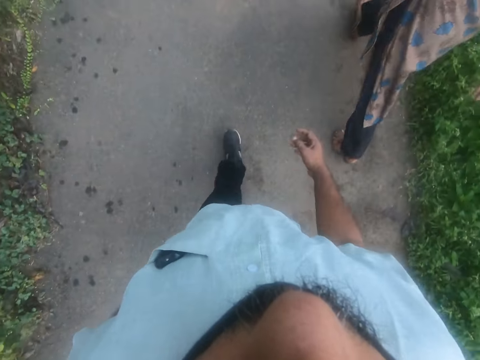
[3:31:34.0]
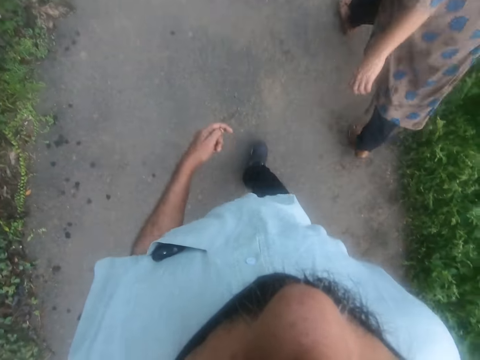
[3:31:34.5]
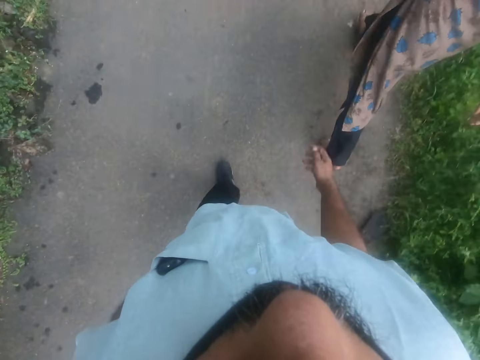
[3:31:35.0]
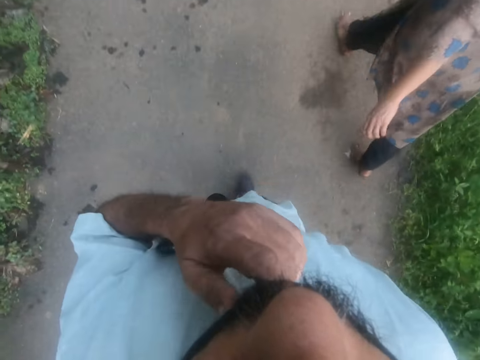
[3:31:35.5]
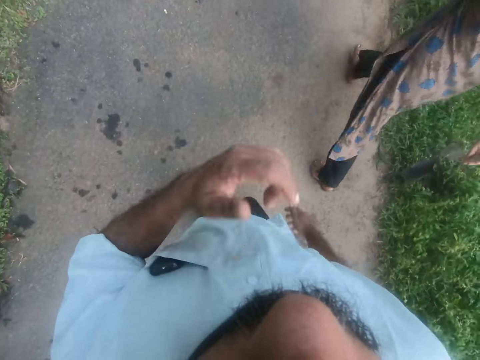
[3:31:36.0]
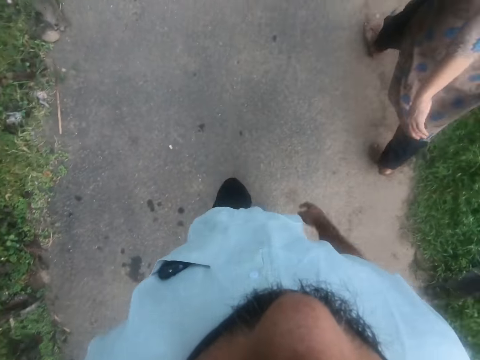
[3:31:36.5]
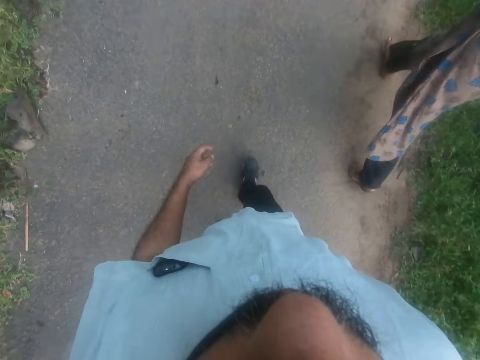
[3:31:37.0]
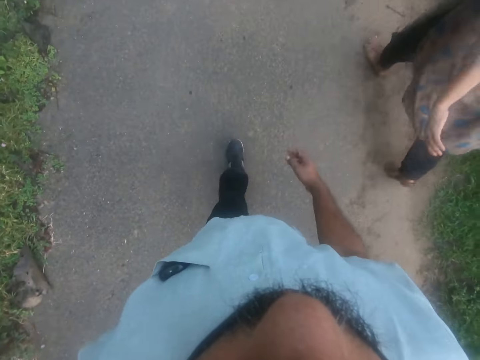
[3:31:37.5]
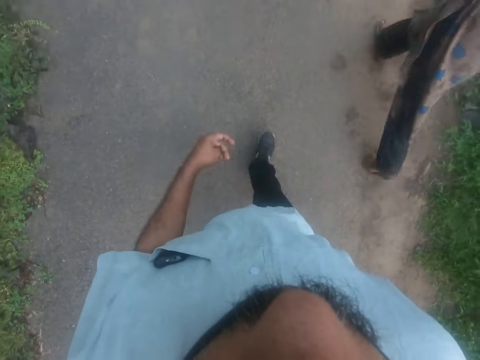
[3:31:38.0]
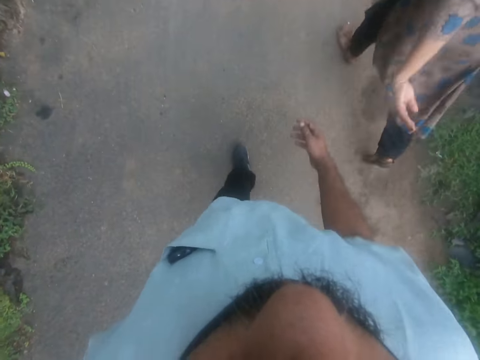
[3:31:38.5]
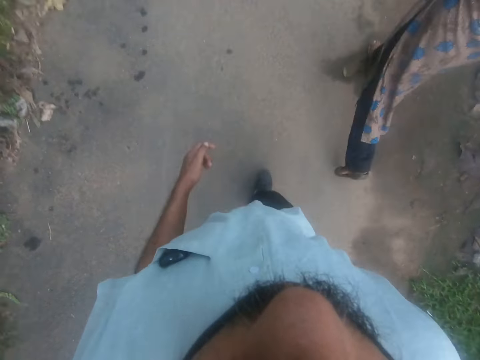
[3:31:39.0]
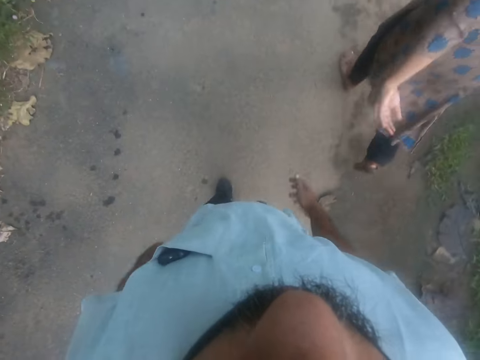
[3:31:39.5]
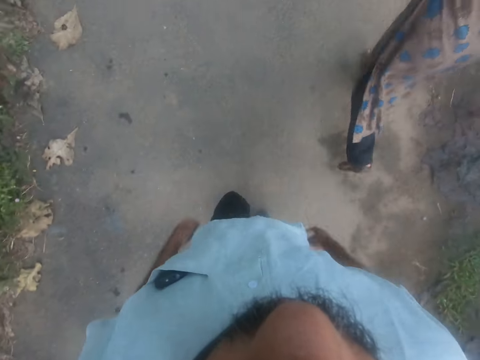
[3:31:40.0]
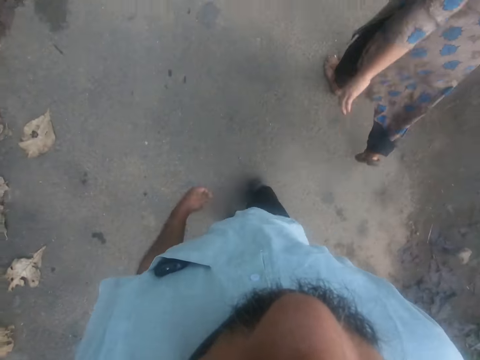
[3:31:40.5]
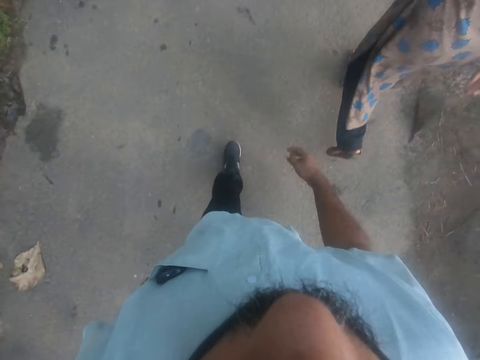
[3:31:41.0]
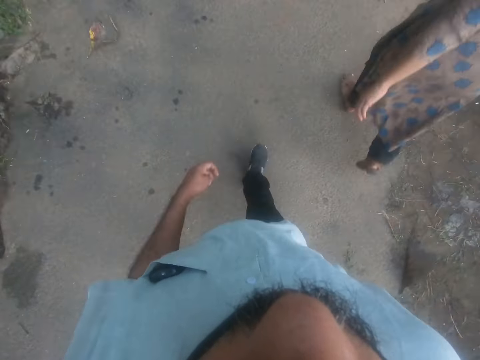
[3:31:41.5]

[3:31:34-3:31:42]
The camera wearer touches his nose mask with his left hand. He walks on the sidewalk.

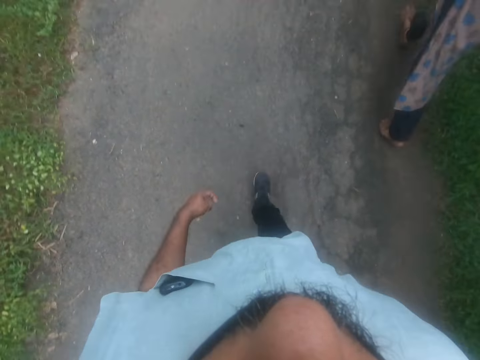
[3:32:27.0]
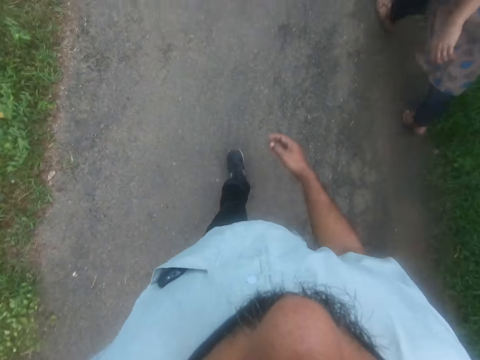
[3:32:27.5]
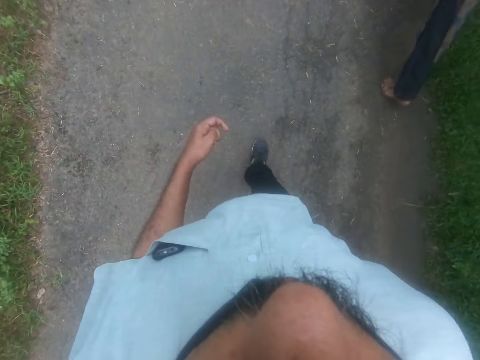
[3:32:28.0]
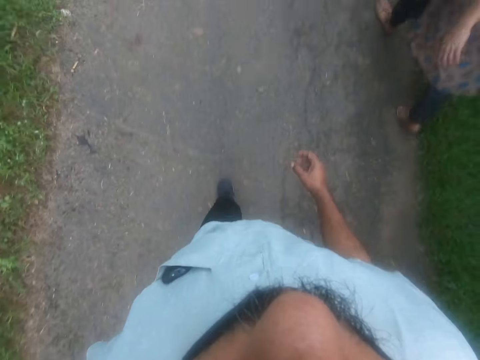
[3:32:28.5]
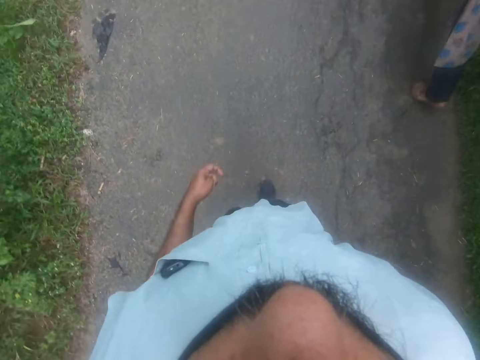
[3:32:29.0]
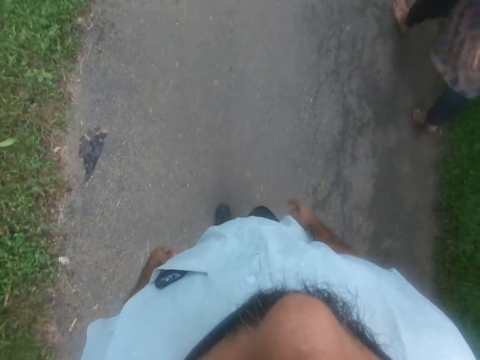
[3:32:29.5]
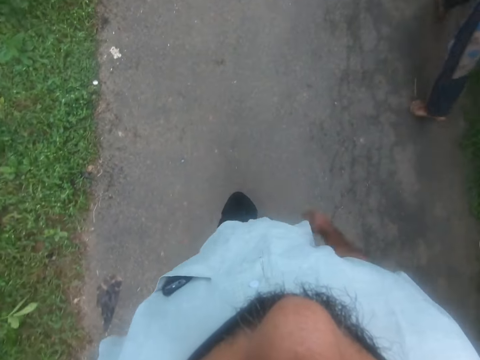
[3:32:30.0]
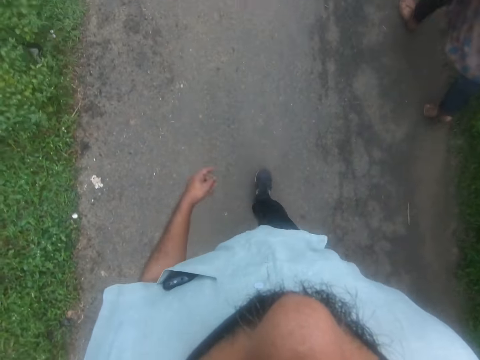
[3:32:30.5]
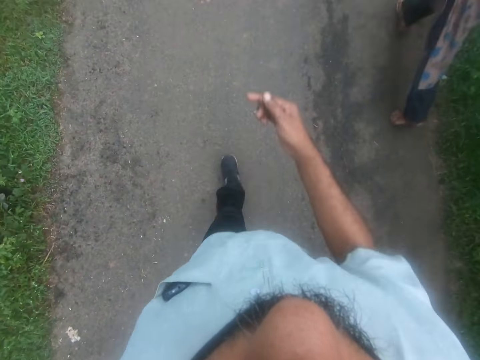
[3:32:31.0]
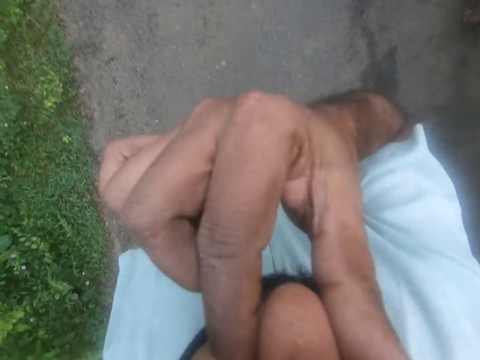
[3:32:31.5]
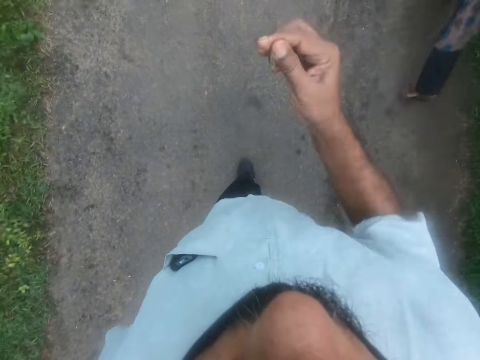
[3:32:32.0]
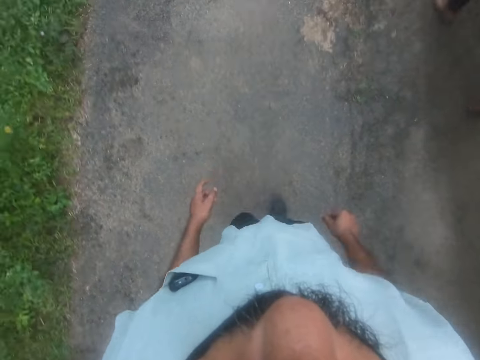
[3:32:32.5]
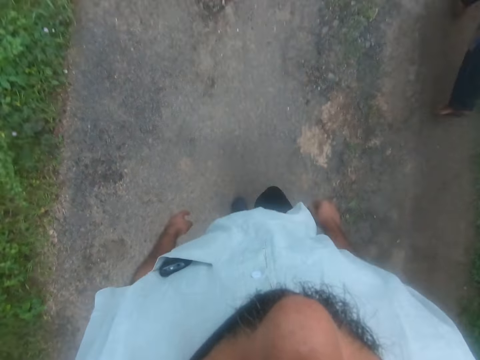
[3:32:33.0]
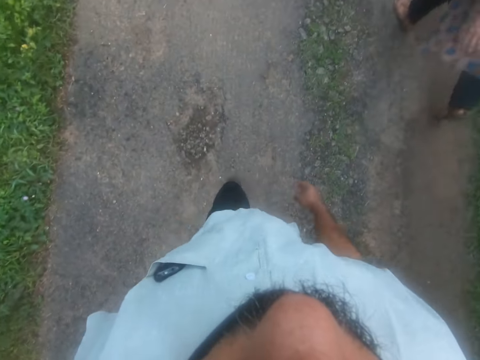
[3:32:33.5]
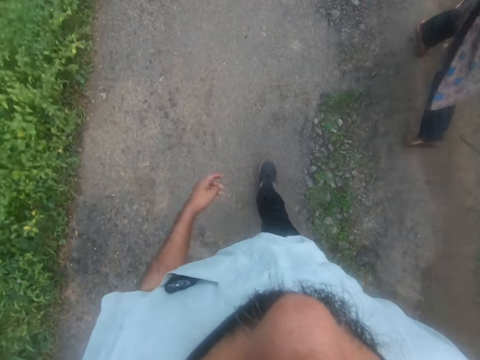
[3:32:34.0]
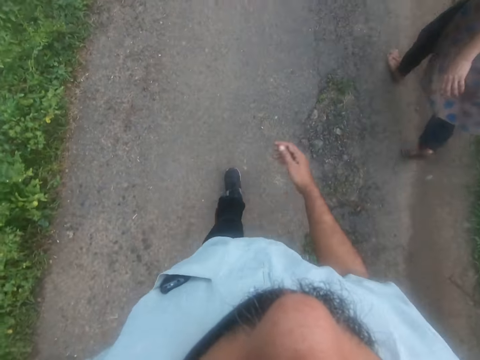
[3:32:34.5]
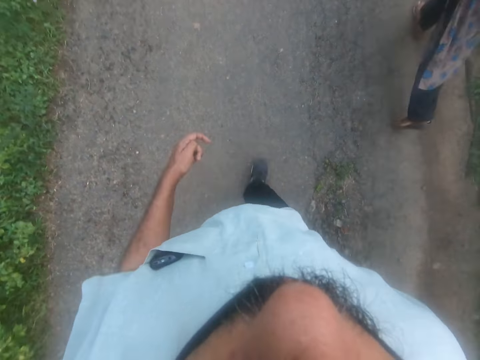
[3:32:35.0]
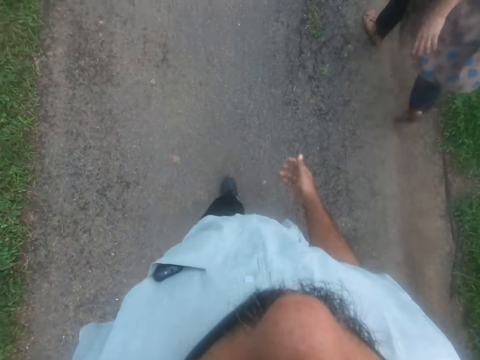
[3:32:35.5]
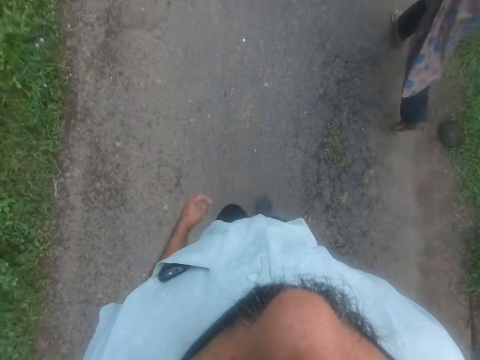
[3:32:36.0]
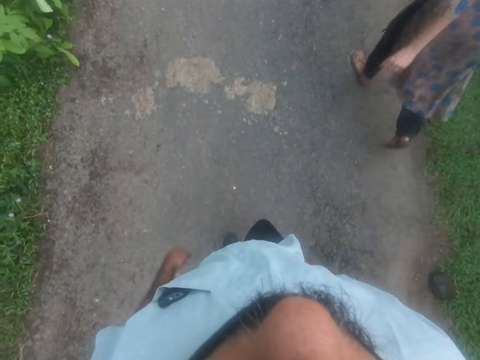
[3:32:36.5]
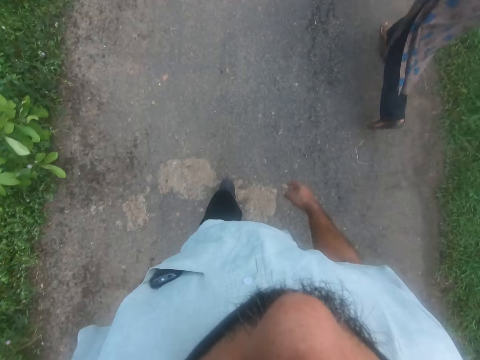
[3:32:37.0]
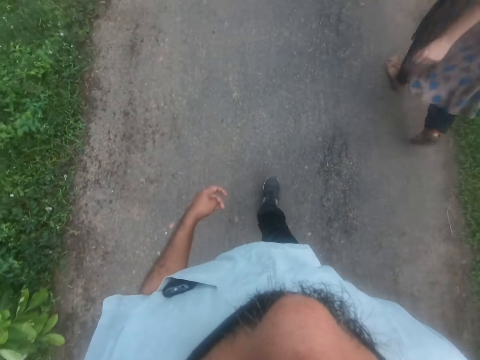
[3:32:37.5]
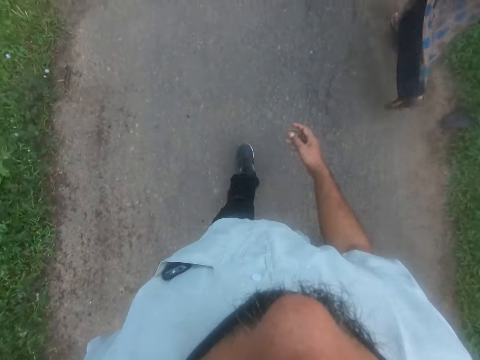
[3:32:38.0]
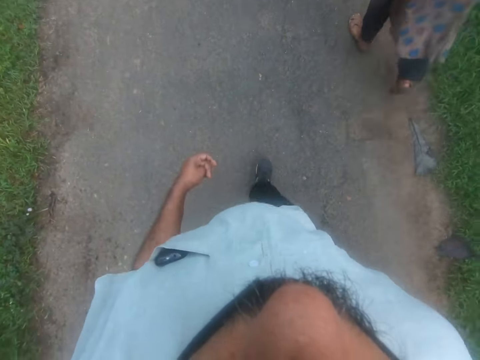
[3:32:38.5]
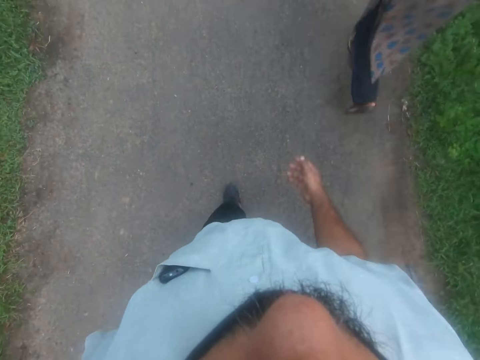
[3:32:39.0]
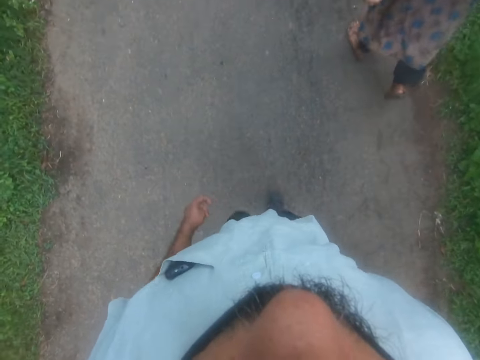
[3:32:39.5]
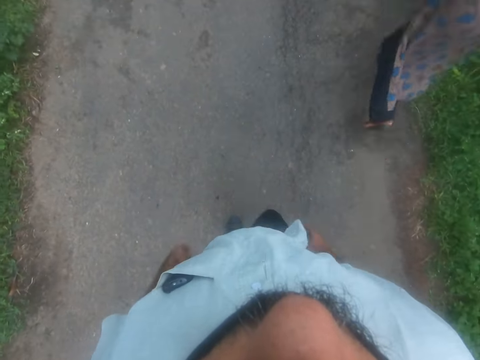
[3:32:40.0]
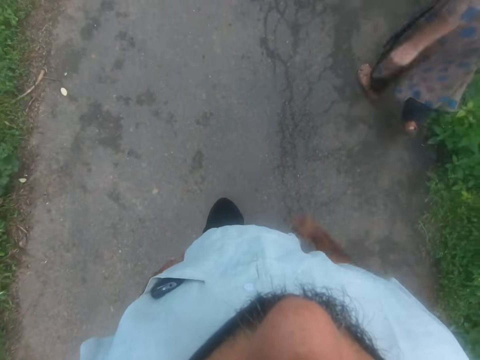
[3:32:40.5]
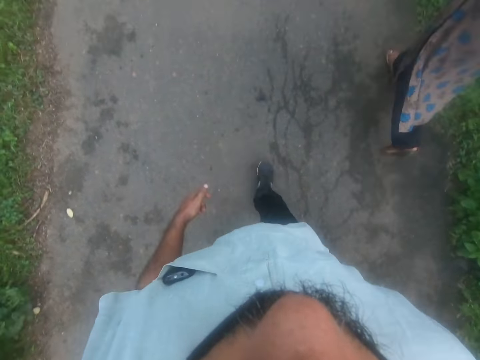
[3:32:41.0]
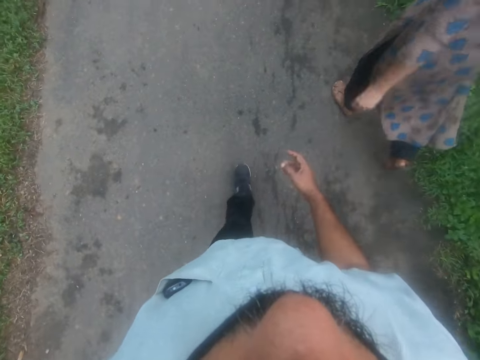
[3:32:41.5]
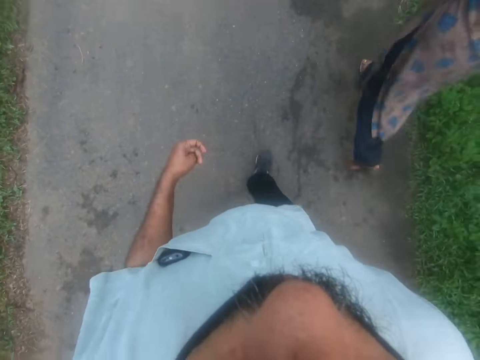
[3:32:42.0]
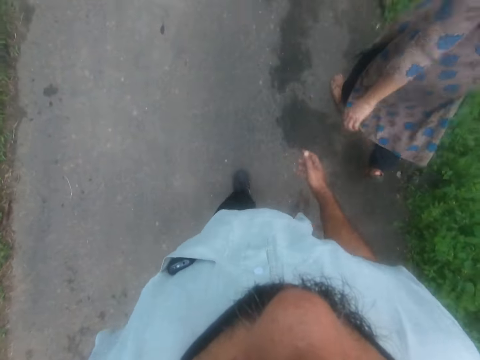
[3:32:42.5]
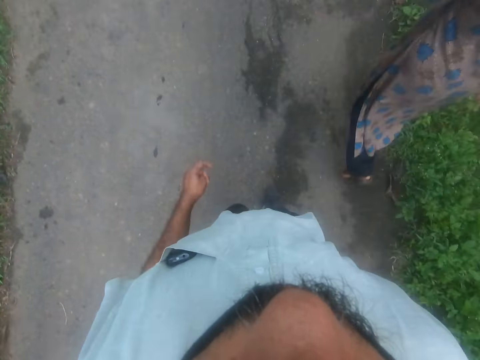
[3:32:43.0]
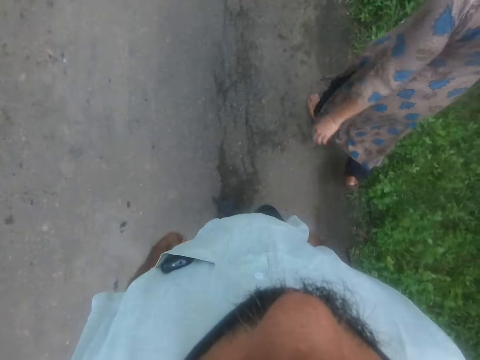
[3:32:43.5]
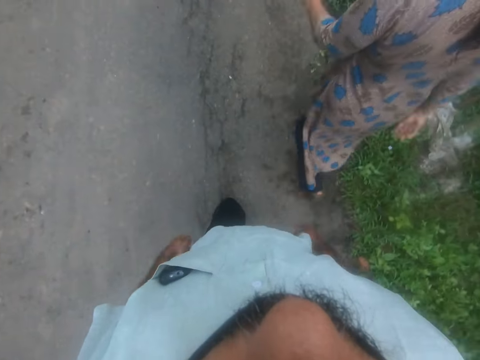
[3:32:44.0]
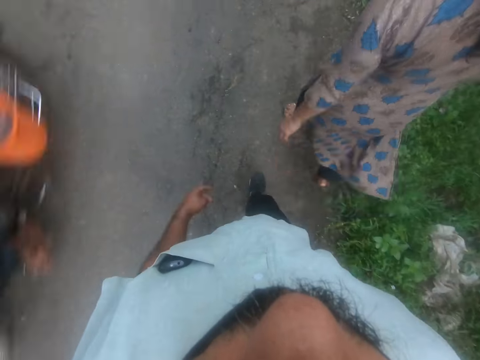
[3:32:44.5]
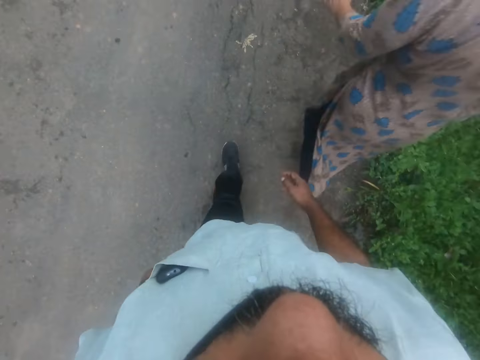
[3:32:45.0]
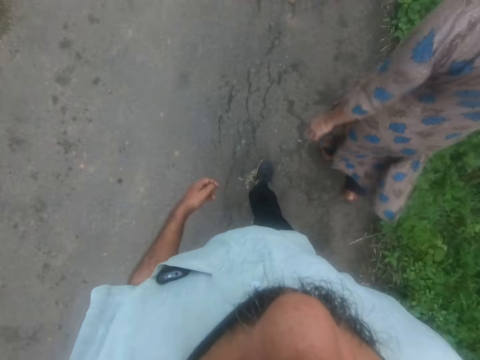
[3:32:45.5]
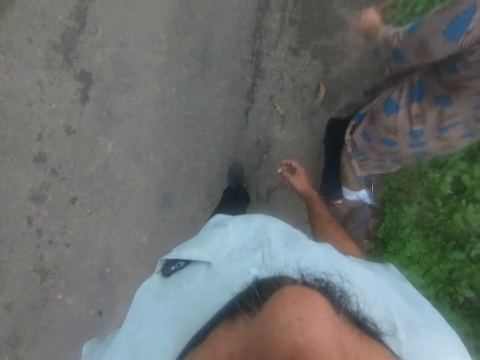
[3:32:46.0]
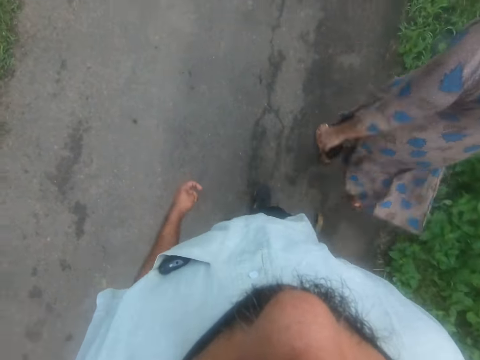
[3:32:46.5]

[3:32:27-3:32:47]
The camera wearer continues to walk. He continues to walk again. He touches his nose. He walks on the road. A woman talks to the camera wearer. The camera wearer talks to the woman.
